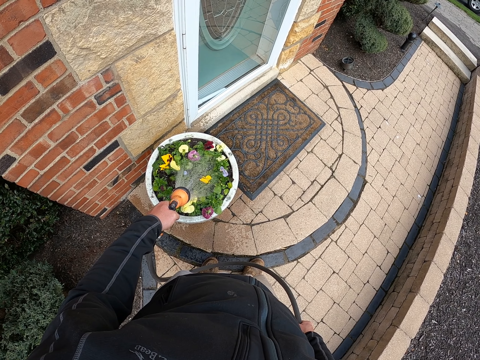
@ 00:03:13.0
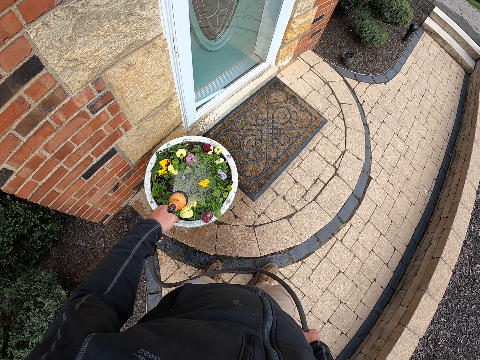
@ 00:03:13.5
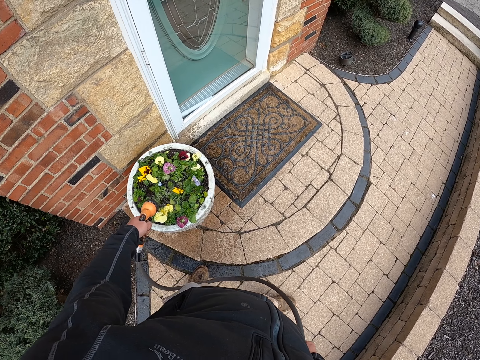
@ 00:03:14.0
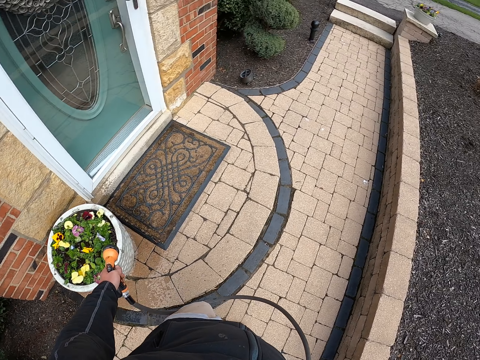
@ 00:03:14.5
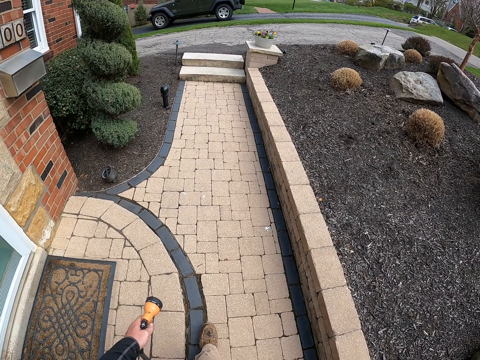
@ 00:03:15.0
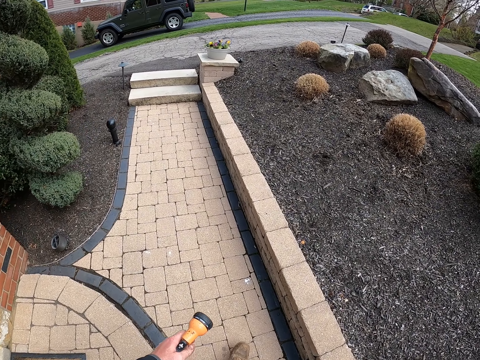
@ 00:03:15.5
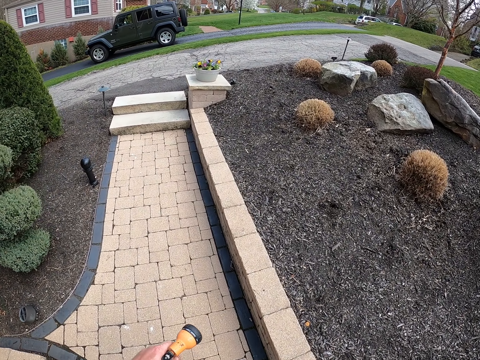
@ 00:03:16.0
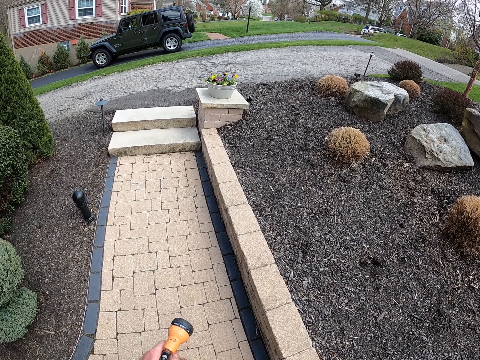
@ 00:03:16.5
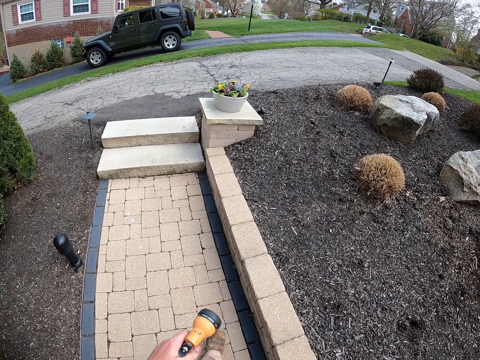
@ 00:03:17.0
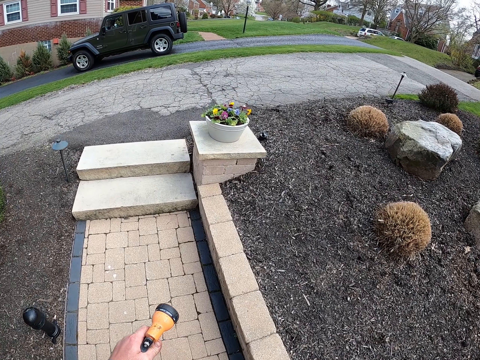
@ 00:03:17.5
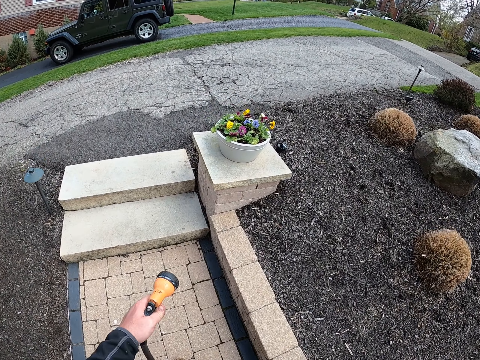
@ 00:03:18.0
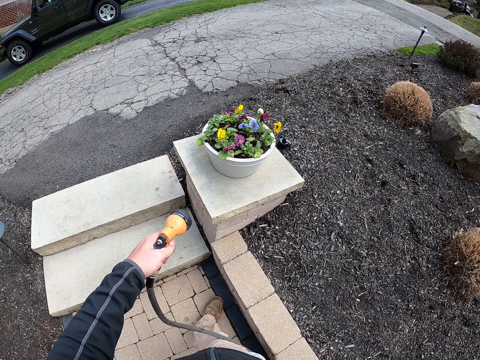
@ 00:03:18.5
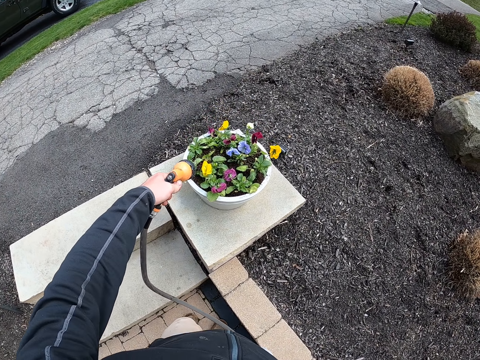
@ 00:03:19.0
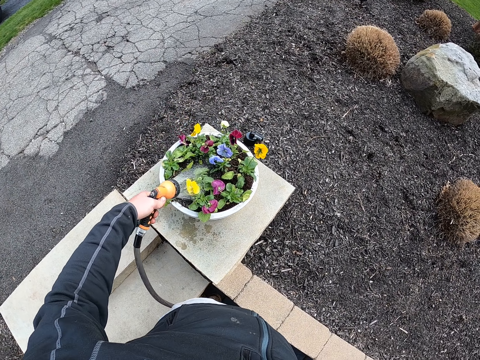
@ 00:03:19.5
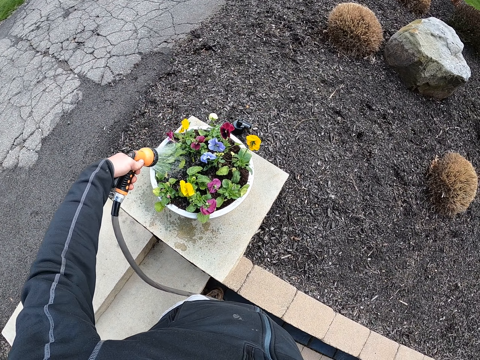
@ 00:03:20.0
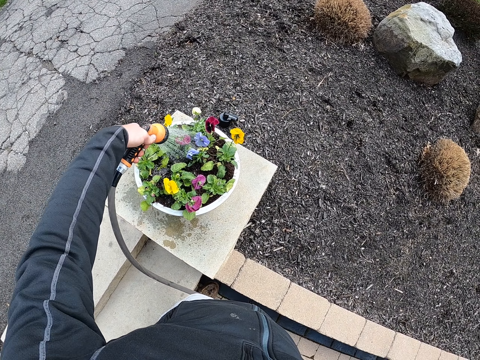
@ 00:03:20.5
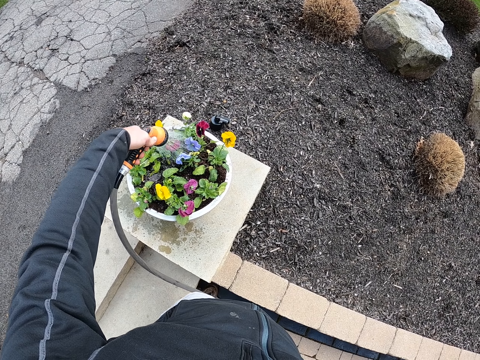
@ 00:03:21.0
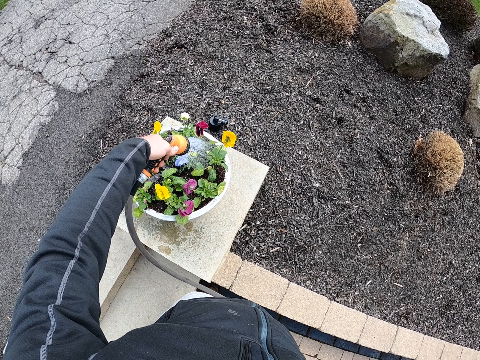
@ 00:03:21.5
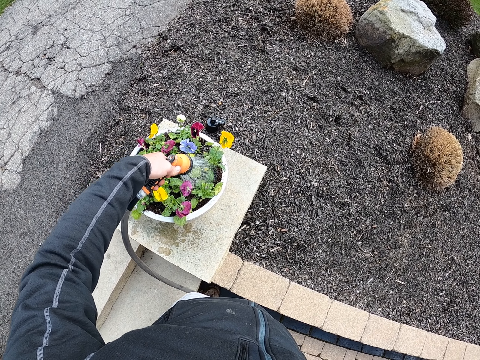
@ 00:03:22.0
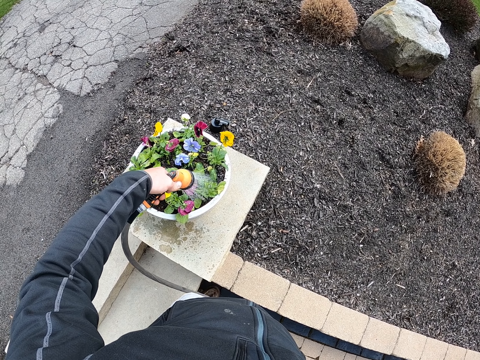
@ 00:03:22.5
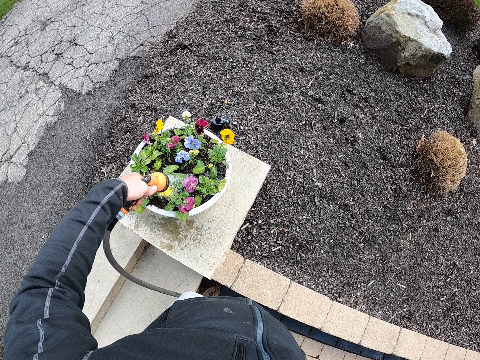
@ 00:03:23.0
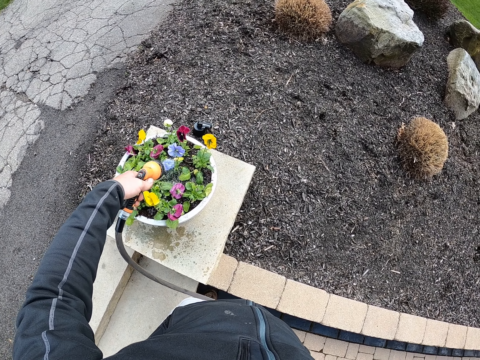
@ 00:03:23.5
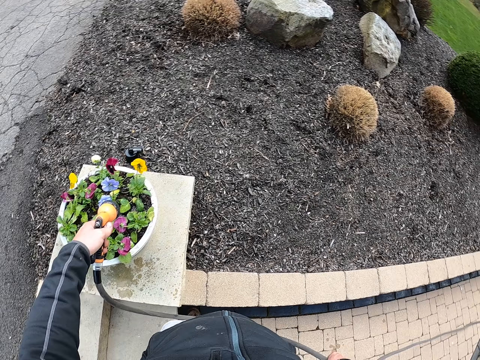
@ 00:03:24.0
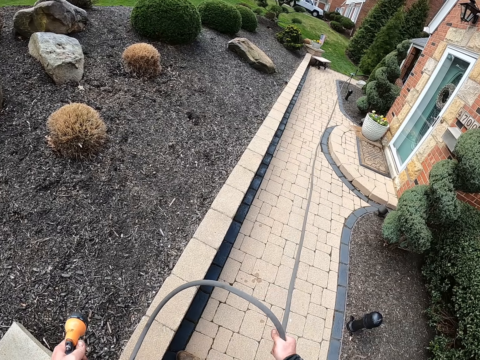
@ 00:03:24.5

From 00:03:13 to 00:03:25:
The camera wearer walks around. They water the flower.

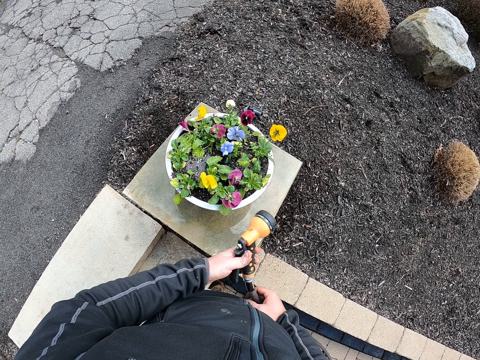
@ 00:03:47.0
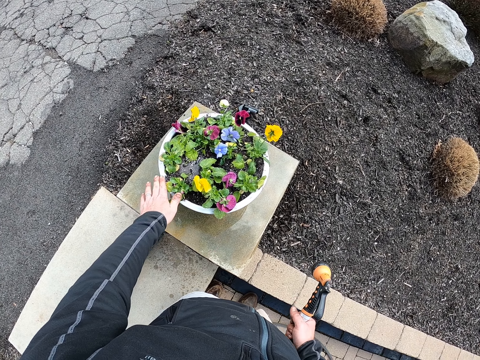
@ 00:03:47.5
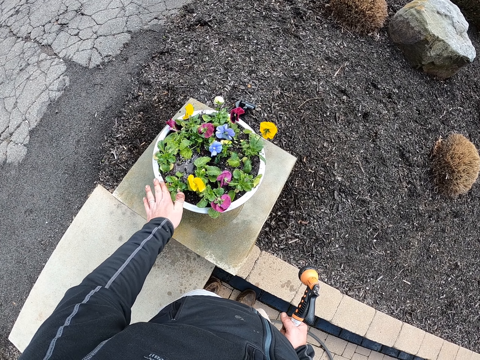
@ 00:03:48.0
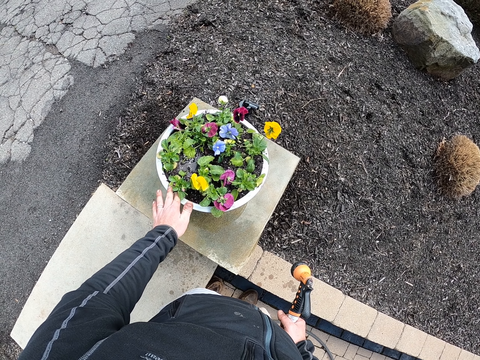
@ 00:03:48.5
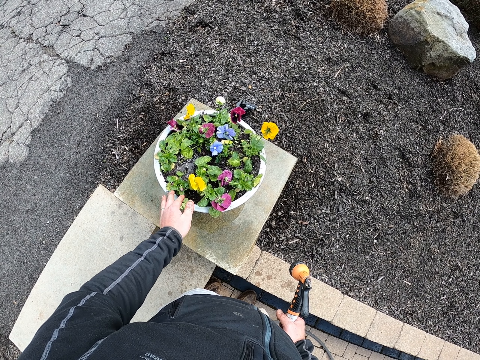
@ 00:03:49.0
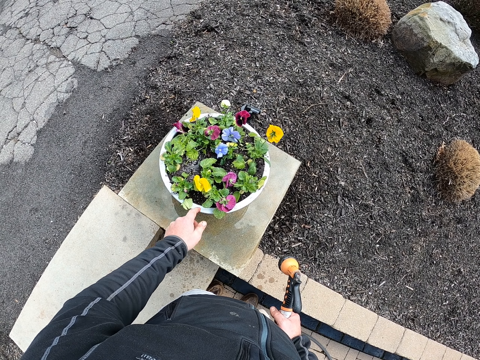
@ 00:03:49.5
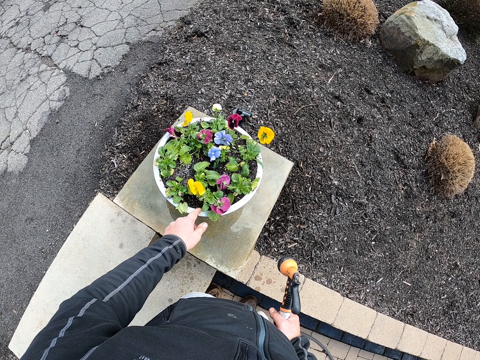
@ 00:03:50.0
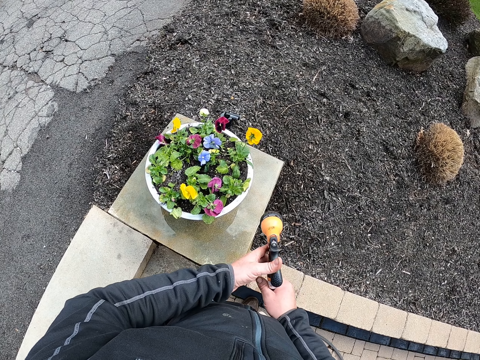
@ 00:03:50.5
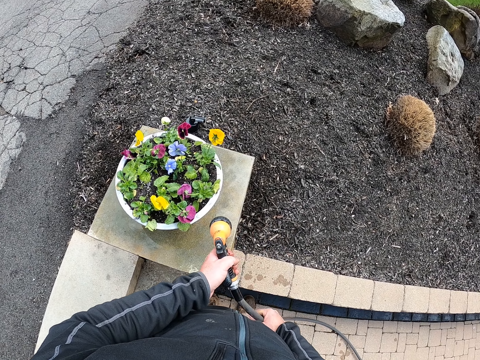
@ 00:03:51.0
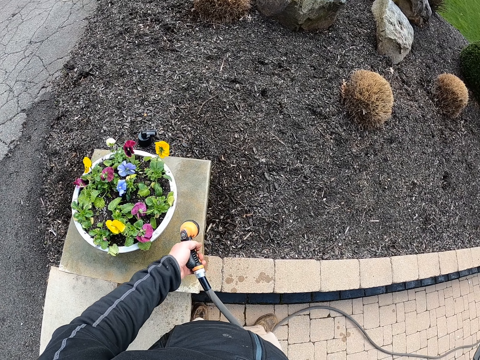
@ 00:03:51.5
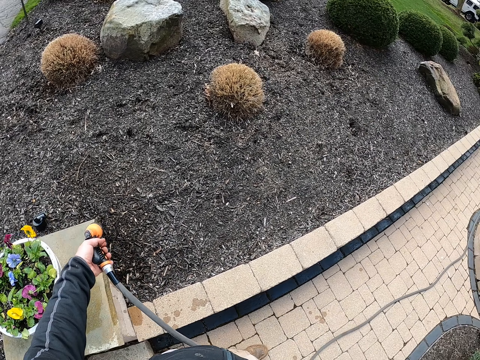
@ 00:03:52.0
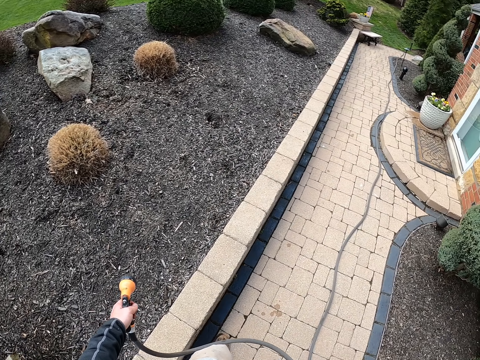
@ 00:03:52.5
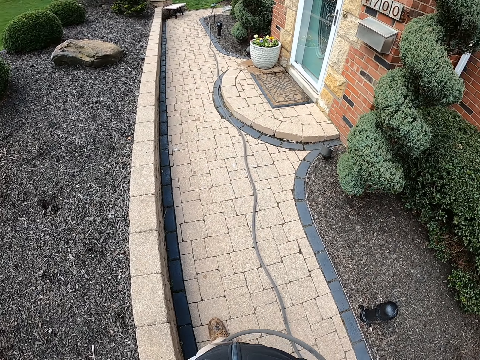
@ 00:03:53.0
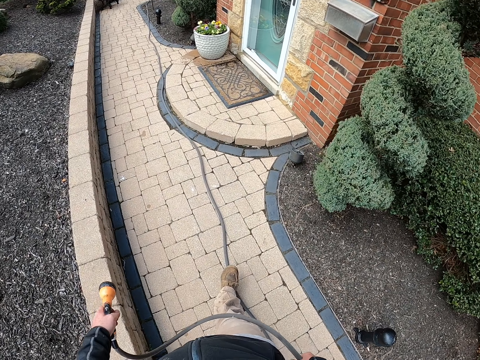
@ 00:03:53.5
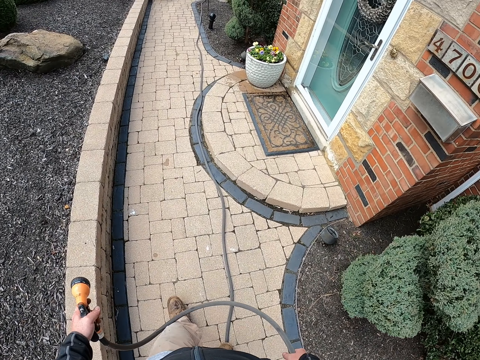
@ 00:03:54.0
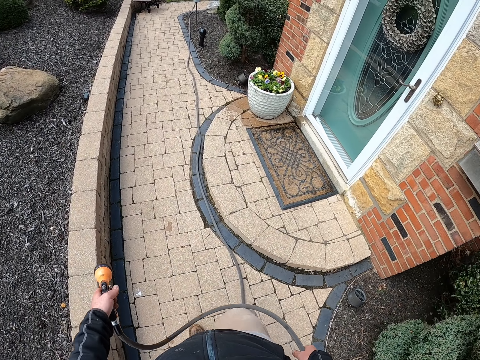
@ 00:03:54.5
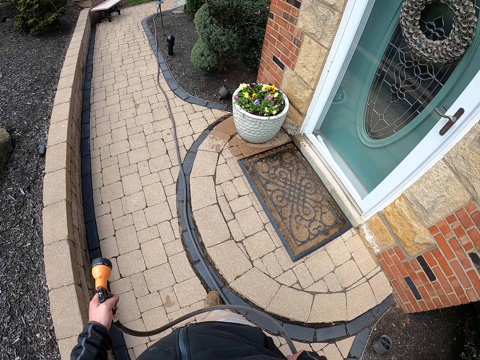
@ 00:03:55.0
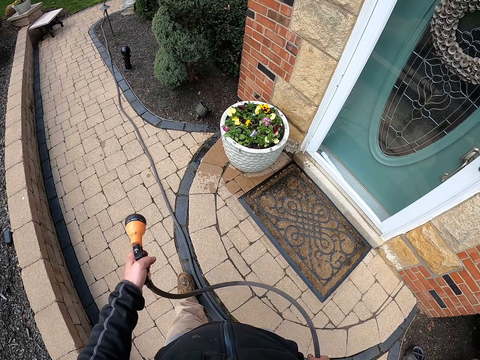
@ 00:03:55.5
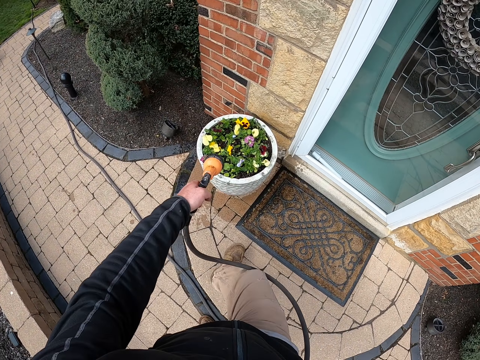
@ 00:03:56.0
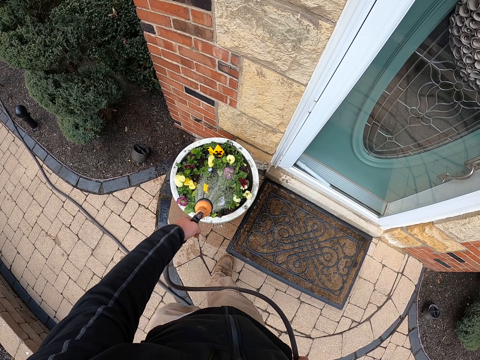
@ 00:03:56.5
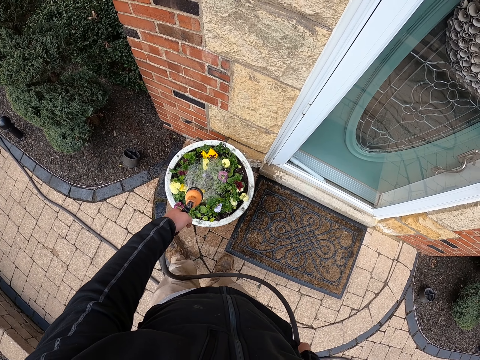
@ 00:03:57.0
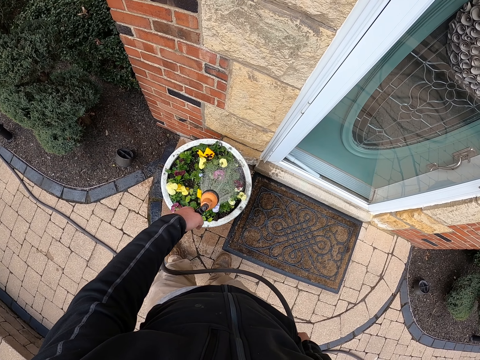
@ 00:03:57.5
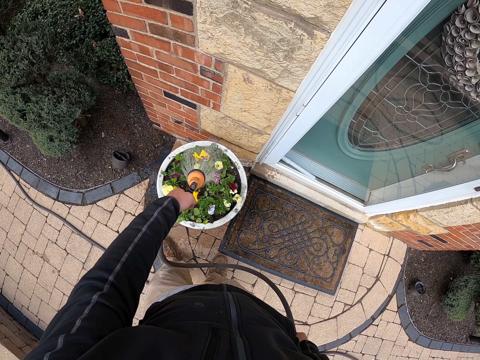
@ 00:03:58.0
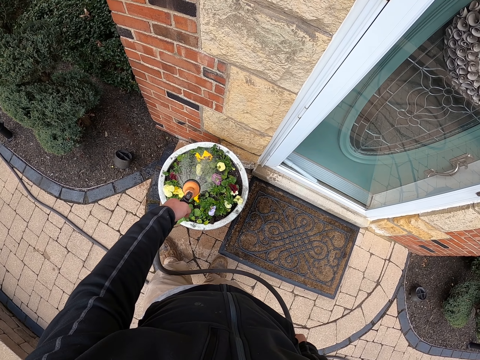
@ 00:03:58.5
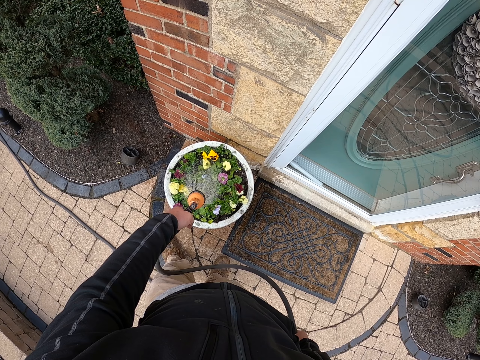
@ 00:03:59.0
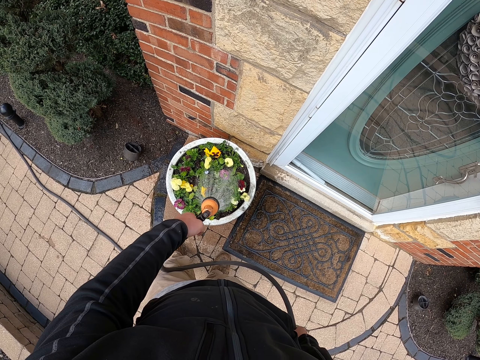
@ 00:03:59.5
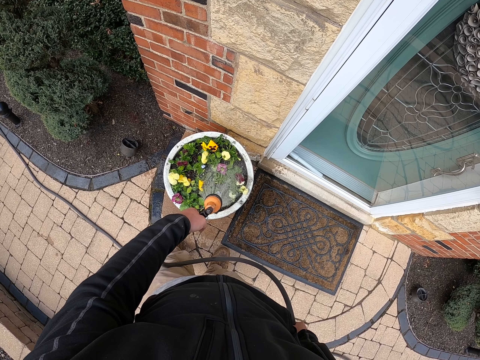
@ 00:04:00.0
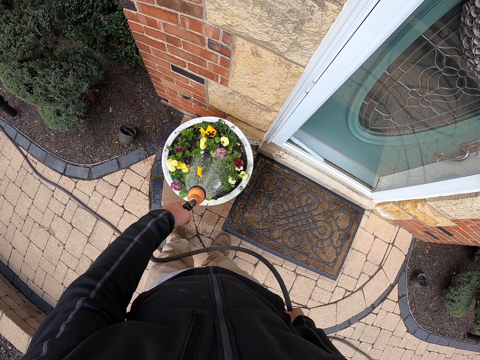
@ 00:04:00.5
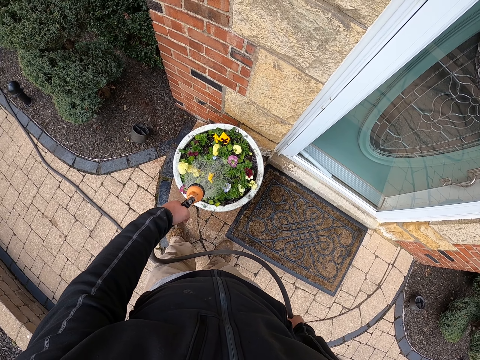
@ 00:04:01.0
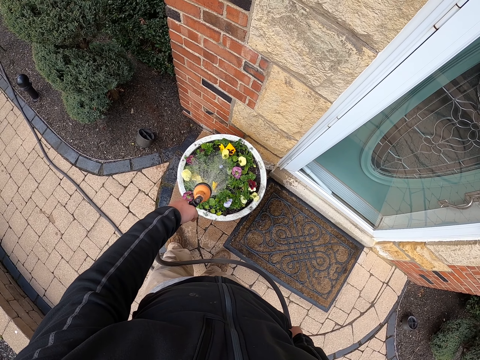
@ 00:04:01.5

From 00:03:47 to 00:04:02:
The camera wearer removes the dirt at the flower pot. They walk around. They water the flower.
